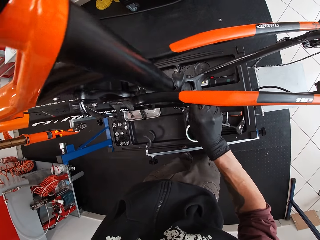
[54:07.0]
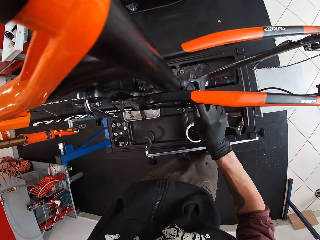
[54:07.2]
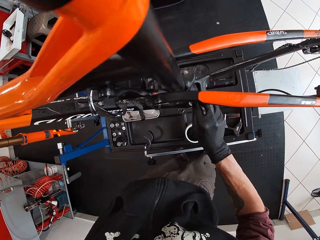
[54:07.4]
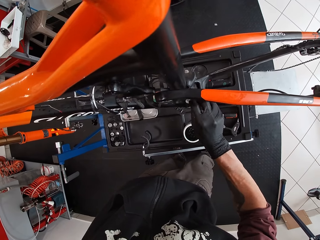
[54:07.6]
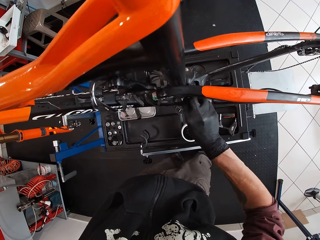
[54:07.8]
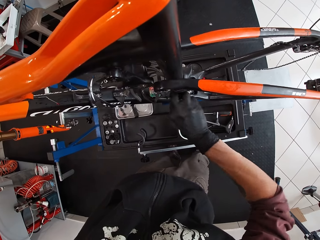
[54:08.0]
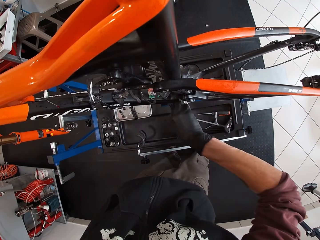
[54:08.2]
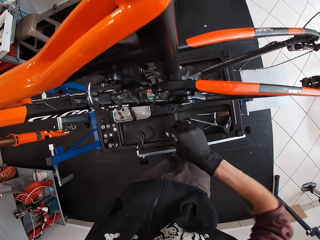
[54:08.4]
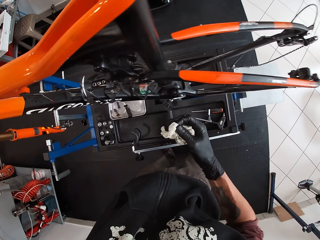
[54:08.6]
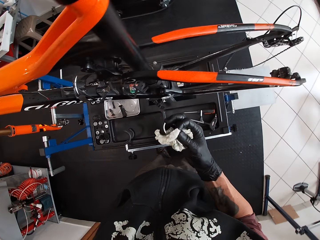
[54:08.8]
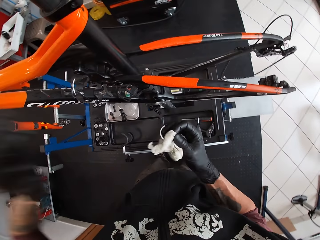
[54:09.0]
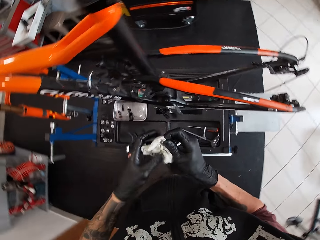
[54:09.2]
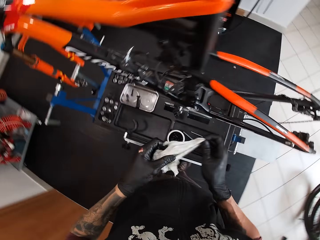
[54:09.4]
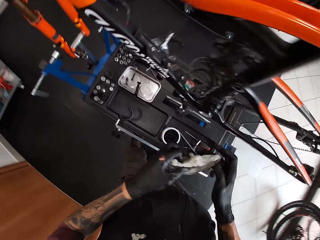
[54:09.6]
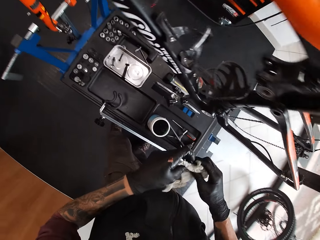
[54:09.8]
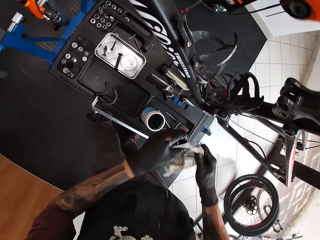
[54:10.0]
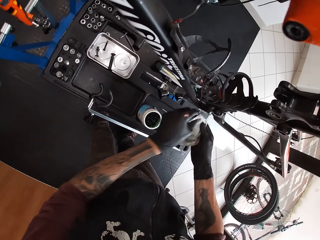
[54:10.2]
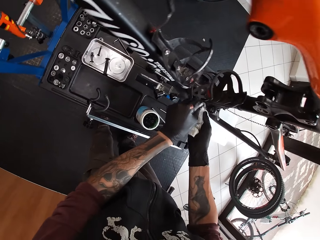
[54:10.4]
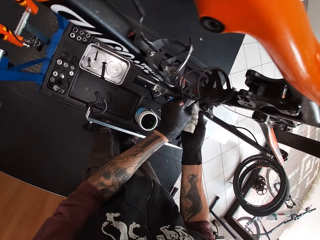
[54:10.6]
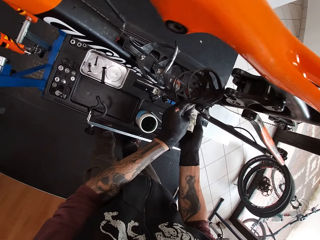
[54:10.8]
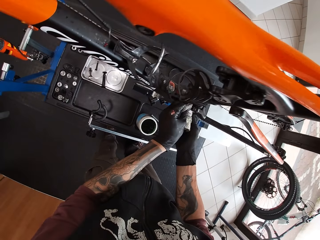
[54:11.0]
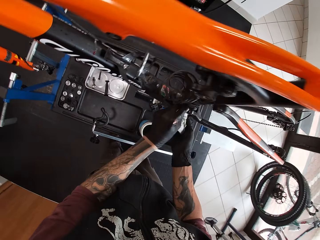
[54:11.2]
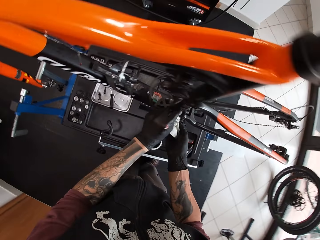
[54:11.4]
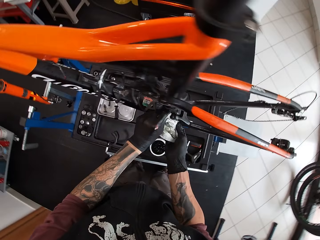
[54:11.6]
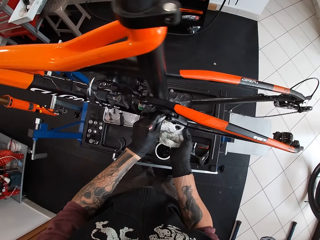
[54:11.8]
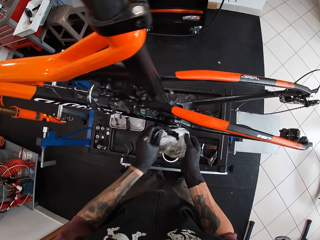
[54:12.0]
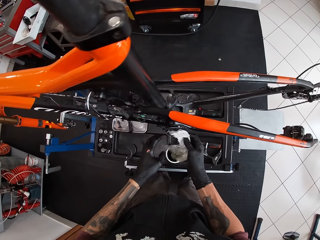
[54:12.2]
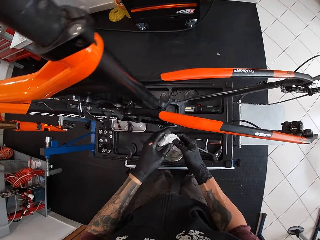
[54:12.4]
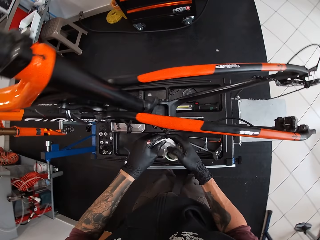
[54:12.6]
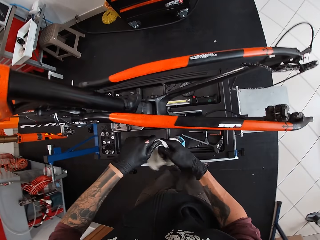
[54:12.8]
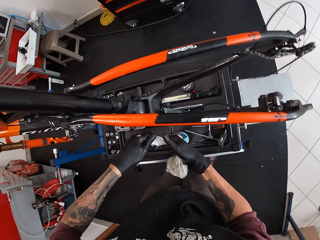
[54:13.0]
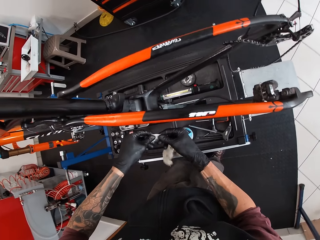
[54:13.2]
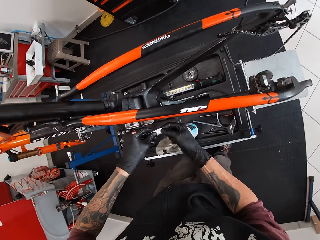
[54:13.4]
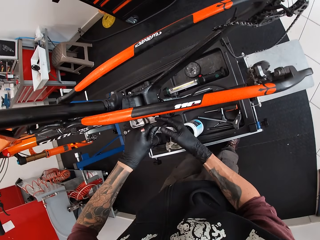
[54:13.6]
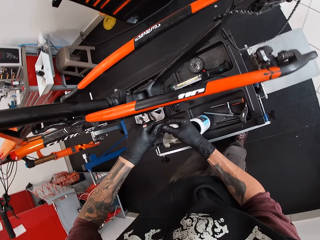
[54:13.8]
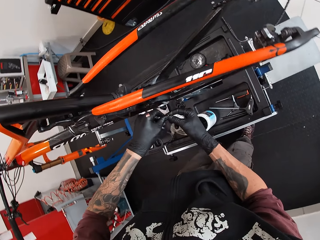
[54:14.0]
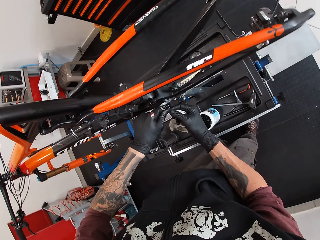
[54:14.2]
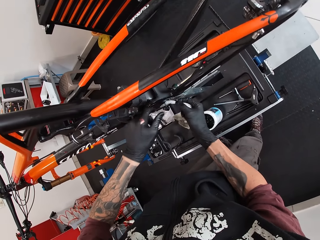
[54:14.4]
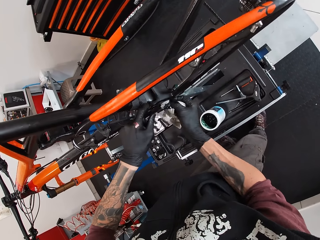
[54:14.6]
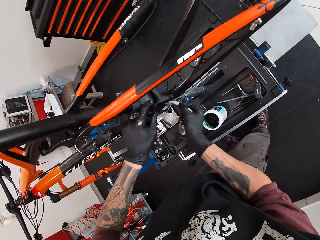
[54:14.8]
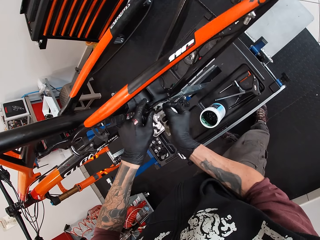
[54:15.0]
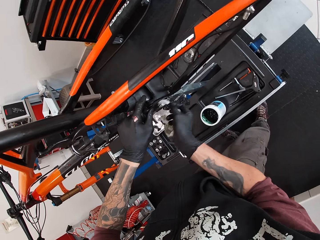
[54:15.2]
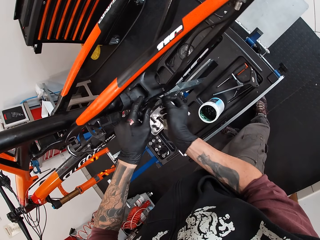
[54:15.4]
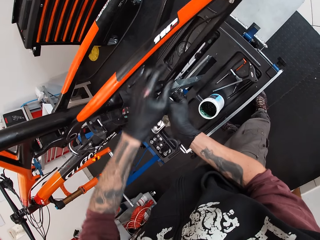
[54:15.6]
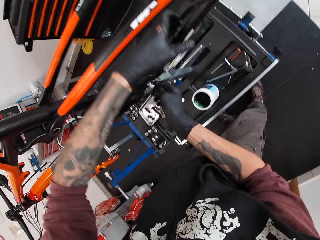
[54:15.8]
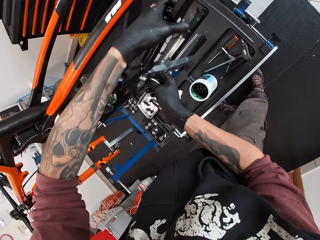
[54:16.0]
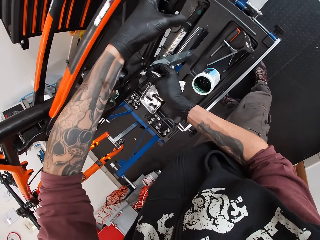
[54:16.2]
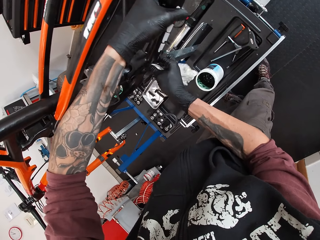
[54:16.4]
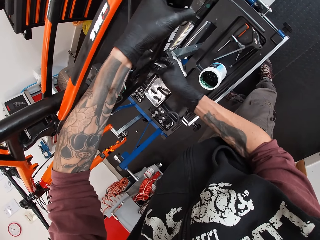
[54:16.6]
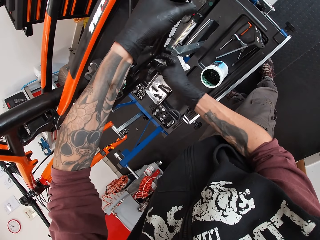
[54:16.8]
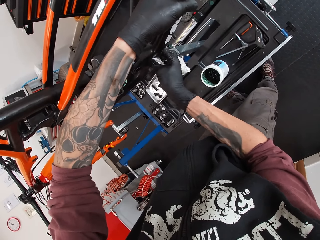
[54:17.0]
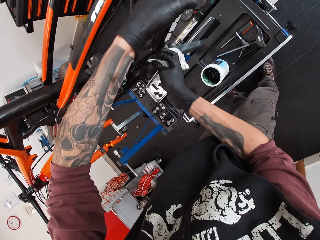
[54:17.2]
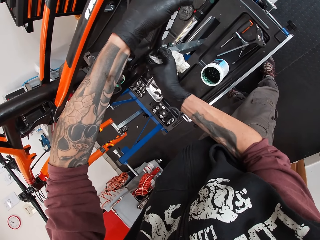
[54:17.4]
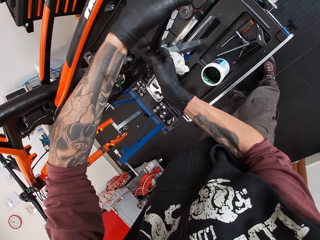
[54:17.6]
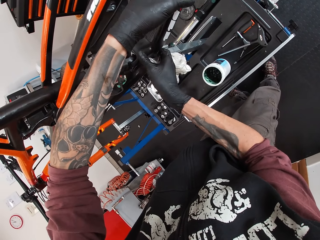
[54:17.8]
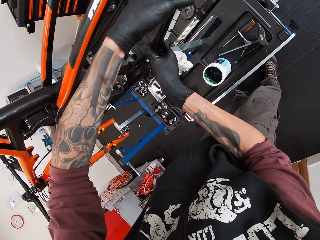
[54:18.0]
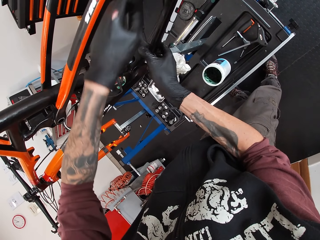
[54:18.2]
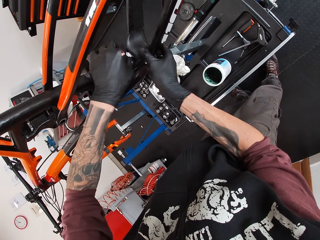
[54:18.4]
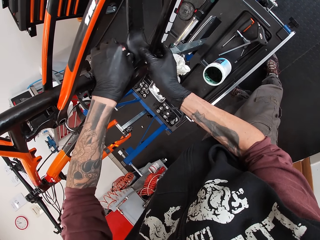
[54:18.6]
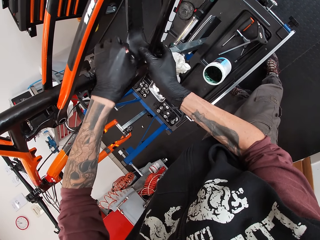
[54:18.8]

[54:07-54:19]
The camera wearer straightens the tissue paper with his hands. He cleans the bicycle with the tissue paper in his hand. He rolls the tissue paper with both hands. He cleans the bicycle with the tissue paper in his hand. He places his left hand on the bicycle. He dips the paper in his right hand in the chainring of the bicycle.

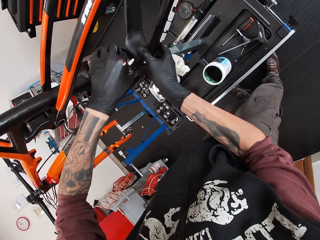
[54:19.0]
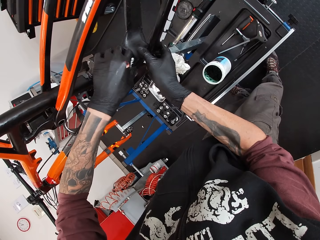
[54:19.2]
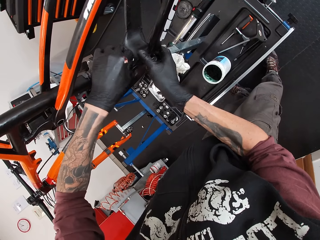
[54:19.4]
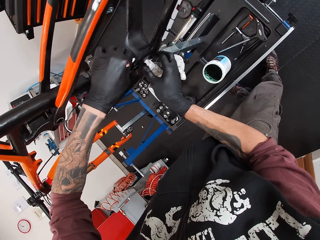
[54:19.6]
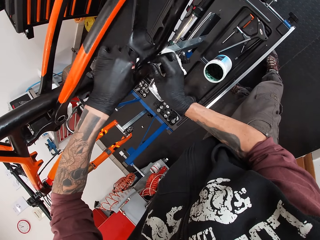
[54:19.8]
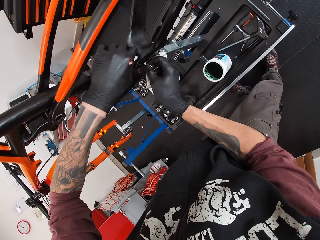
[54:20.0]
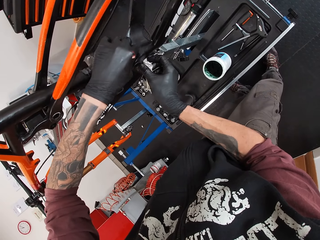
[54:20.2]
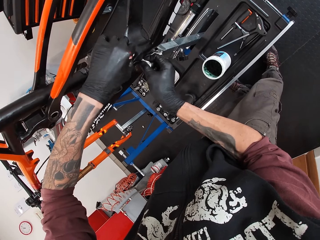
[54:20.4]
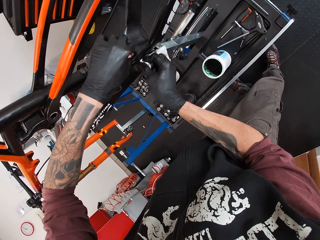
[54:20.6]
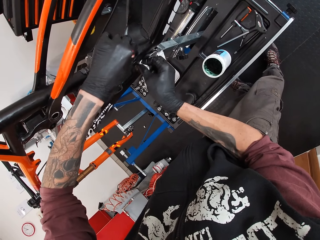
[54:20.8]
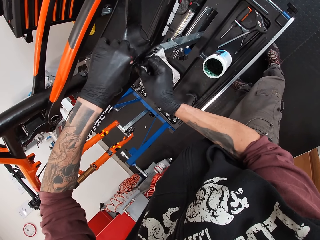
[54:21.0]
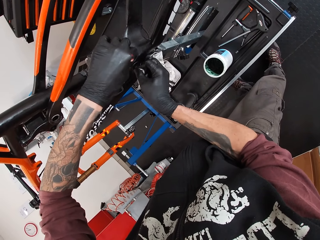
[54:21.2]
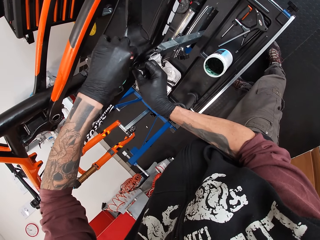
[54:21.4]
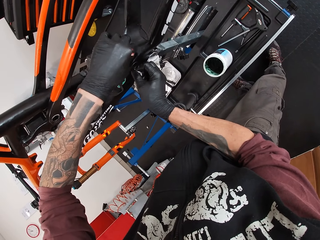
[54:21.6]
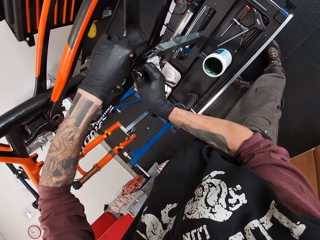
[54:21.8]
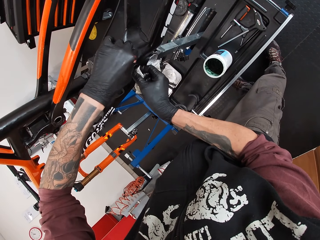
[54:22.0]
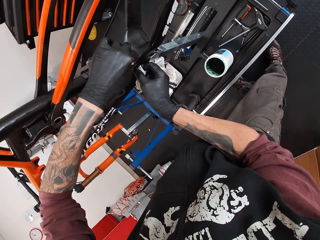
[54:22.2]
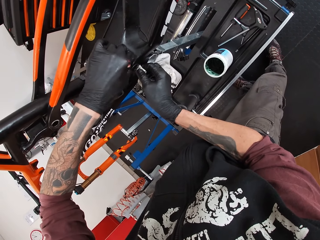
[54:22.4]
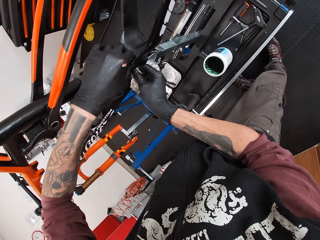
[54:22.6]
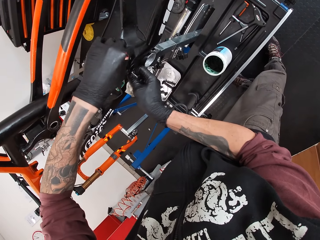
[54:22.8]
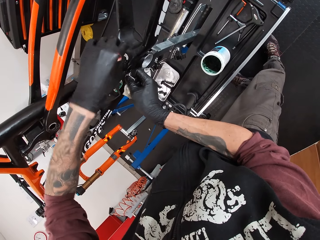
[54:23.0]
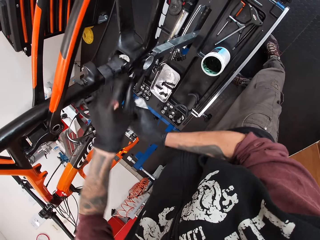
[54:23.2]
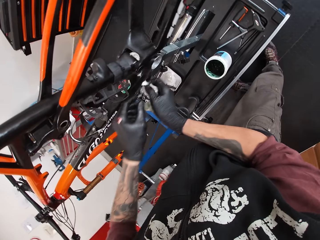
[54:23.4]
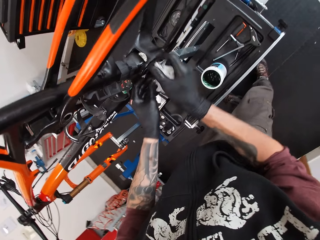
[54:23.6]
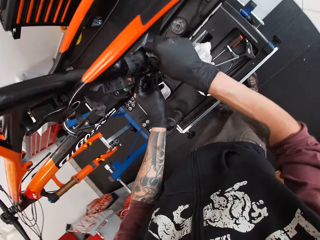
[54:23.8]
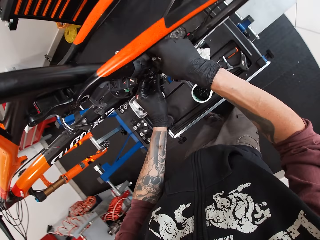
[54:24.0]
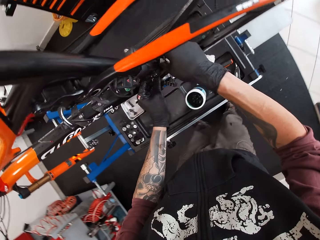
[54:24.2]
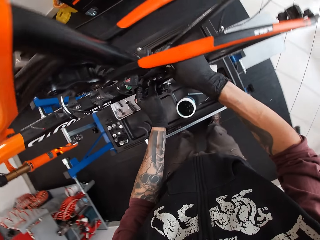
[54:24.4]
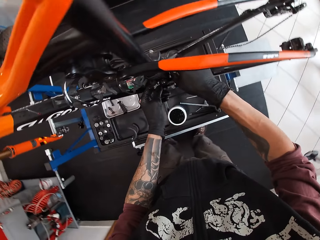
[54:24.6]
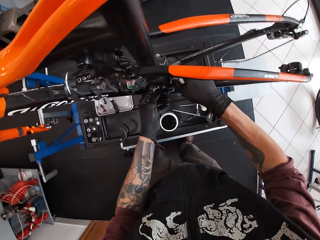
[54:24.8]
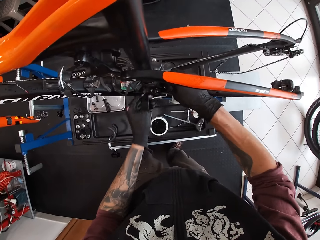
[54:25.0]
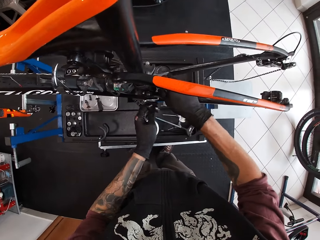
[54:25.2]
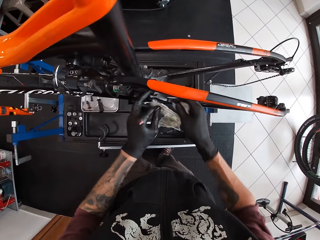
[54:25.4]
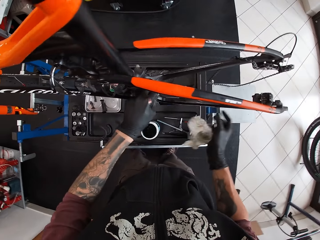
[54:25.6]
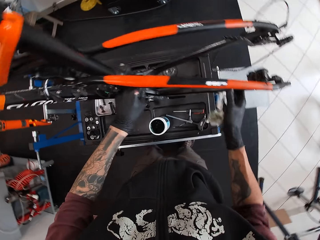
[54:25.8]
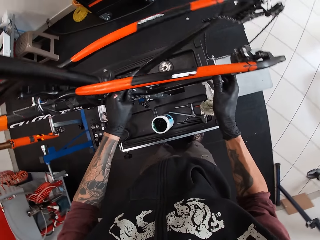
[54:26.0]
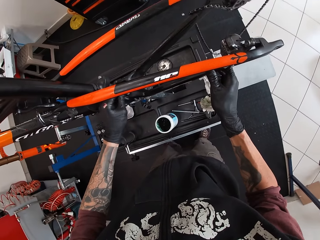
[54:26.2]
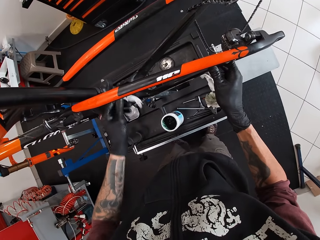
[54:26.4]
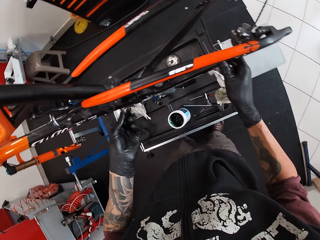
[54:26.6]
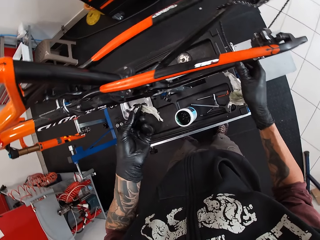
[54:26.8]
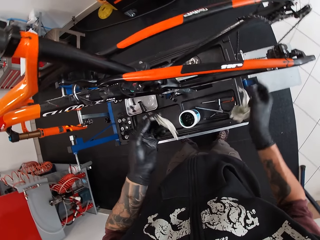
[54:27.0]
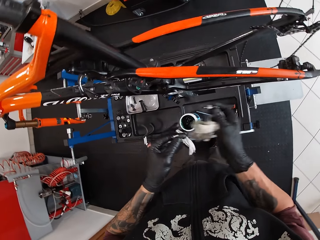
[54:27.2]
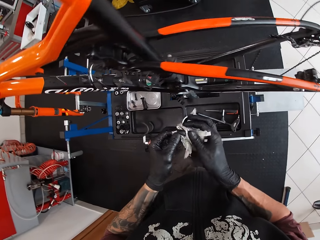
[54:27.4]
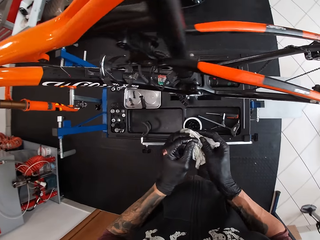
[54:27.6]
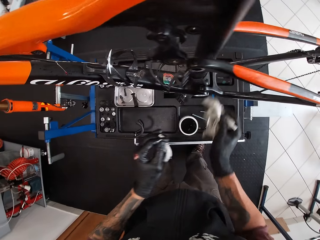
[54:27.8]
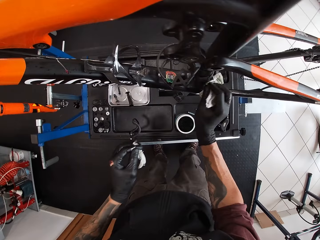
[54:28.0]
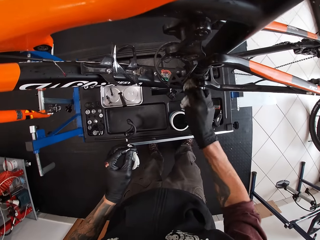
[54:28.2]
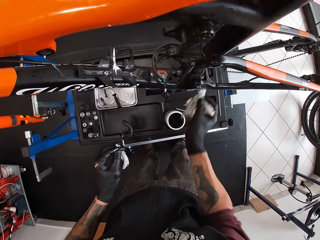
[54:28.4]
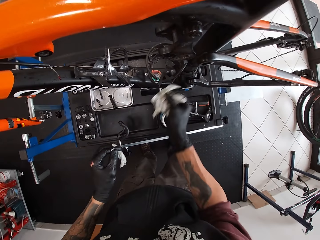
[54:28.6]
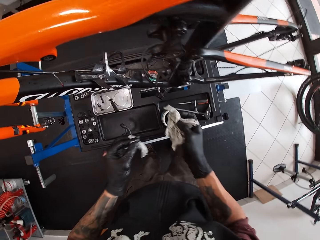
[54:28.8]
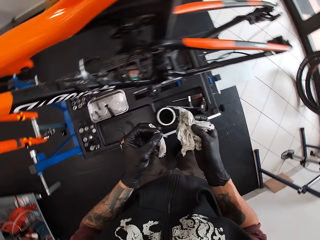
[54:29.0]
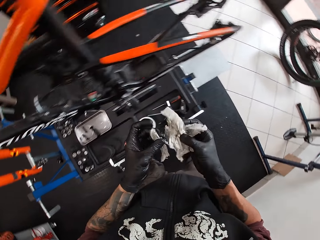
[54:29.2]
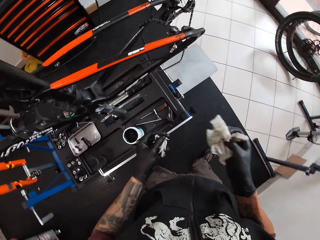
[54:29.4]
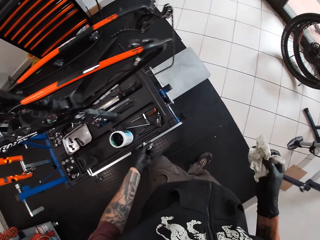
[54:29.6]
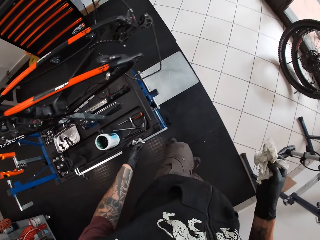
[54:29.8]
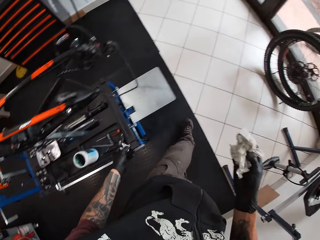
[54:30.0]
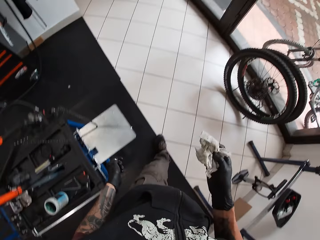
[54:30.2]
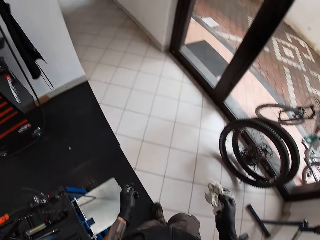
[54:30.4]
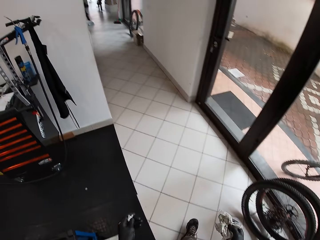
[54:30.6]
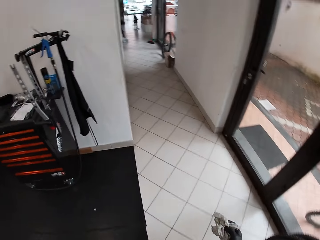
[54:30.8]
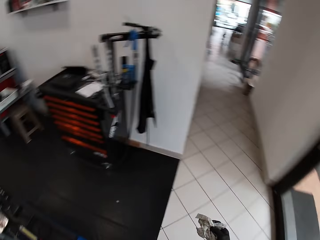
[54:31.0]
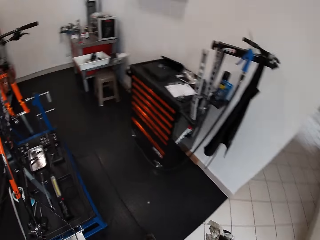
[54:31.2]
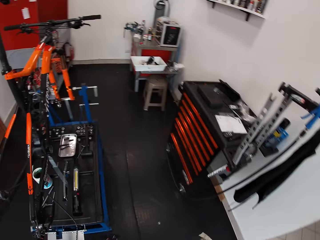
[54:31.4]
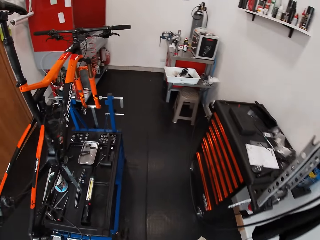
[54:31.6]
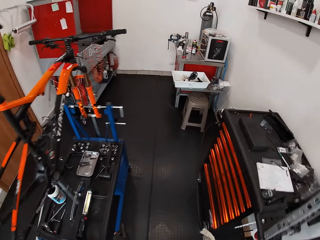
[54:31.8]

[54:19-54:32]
The camera wearer cleans the chainring with the paper in both hands. They insert the tissue paper in the bracket shell. They cut the tissue paper in the bracket shell. They pull the tissue paper in the bracket shell. They touch the tissue paper to the right hand. They wipe on the bracket shell.
